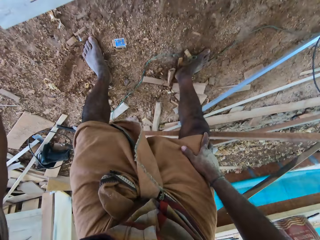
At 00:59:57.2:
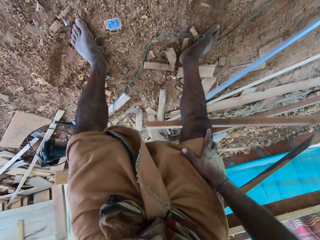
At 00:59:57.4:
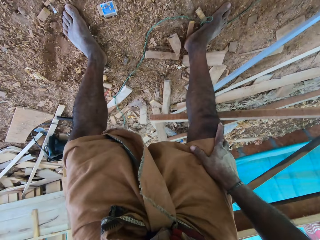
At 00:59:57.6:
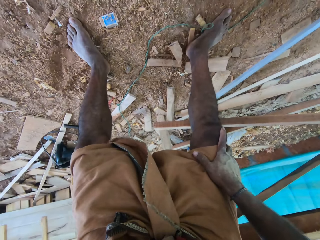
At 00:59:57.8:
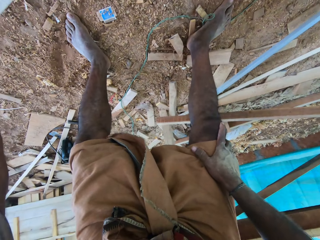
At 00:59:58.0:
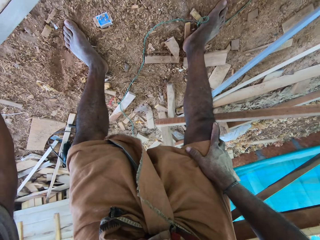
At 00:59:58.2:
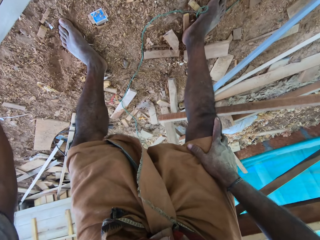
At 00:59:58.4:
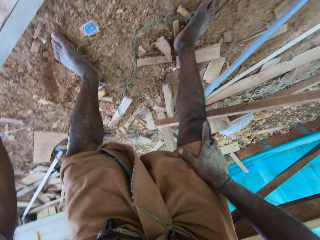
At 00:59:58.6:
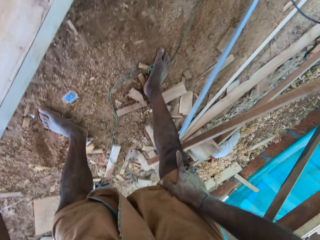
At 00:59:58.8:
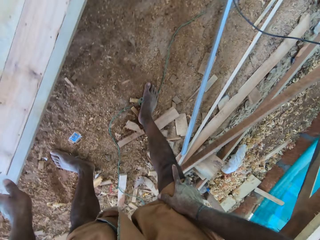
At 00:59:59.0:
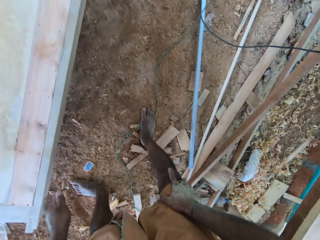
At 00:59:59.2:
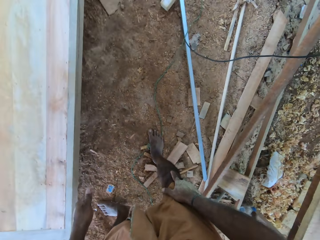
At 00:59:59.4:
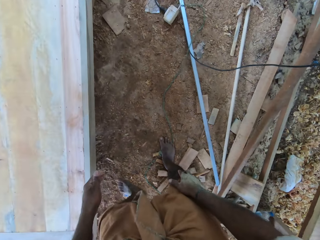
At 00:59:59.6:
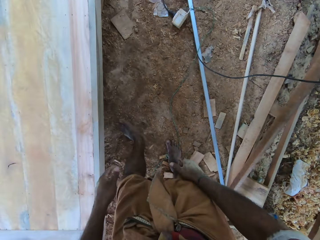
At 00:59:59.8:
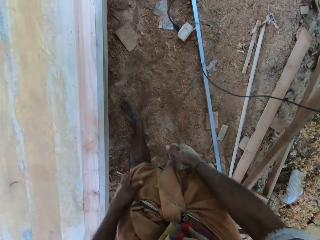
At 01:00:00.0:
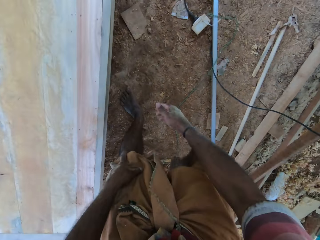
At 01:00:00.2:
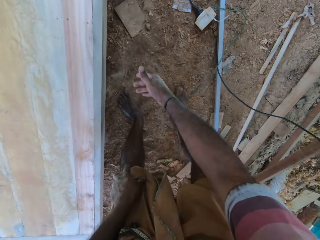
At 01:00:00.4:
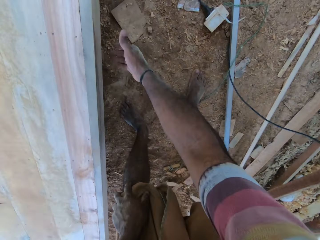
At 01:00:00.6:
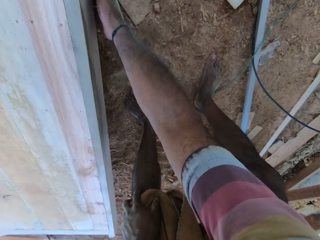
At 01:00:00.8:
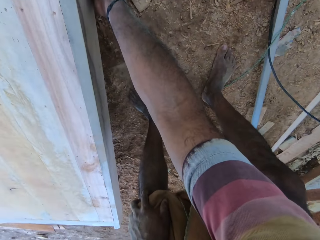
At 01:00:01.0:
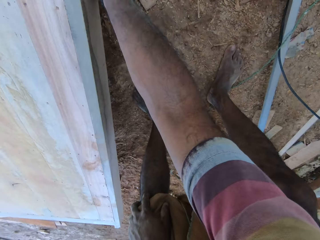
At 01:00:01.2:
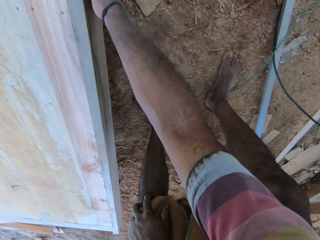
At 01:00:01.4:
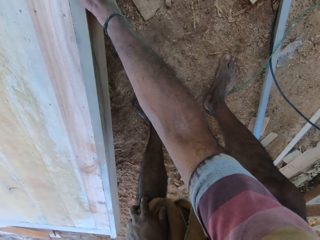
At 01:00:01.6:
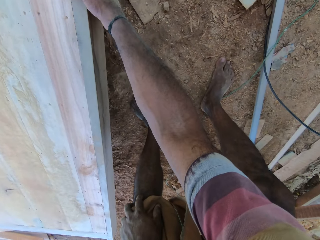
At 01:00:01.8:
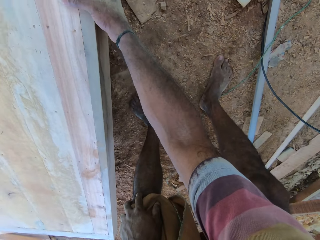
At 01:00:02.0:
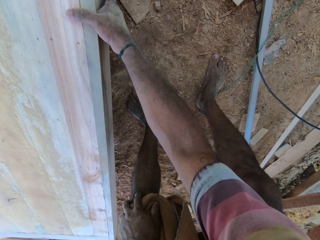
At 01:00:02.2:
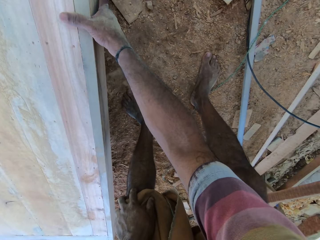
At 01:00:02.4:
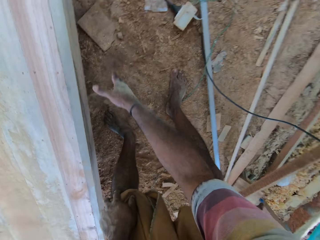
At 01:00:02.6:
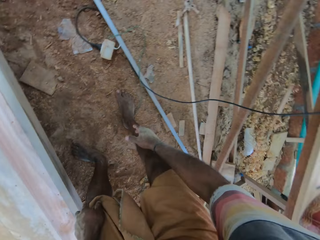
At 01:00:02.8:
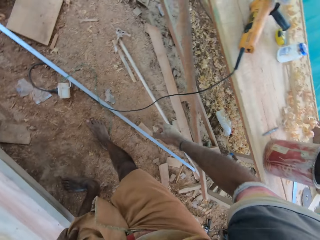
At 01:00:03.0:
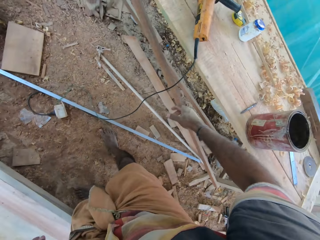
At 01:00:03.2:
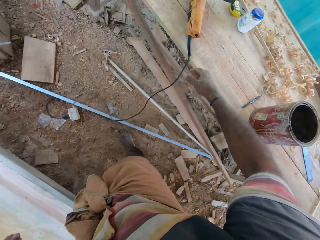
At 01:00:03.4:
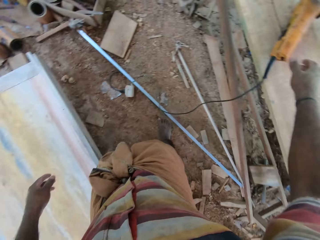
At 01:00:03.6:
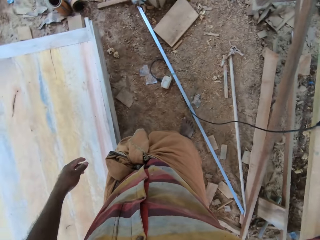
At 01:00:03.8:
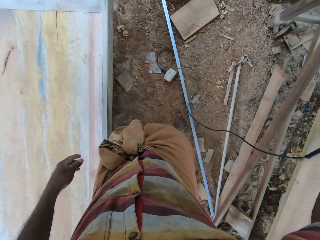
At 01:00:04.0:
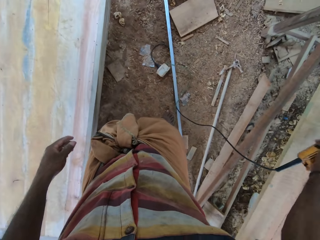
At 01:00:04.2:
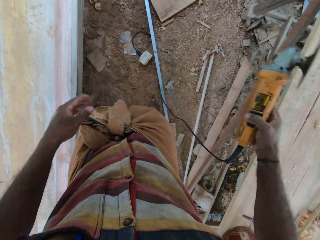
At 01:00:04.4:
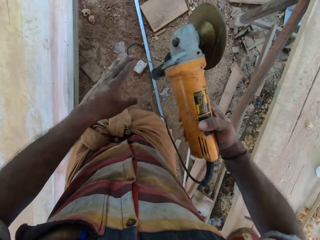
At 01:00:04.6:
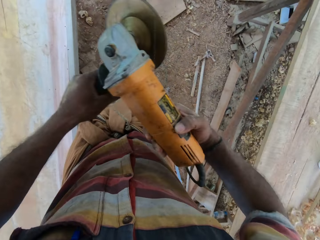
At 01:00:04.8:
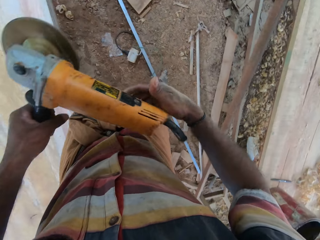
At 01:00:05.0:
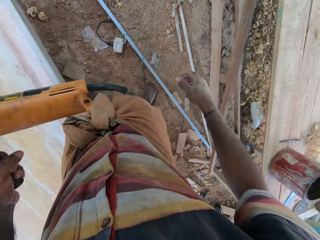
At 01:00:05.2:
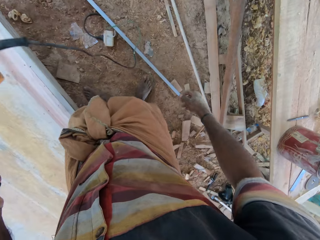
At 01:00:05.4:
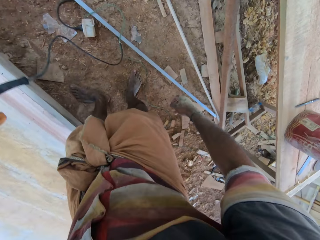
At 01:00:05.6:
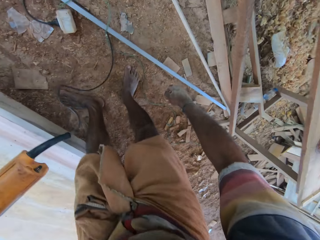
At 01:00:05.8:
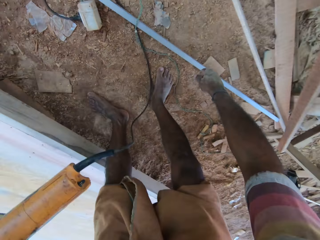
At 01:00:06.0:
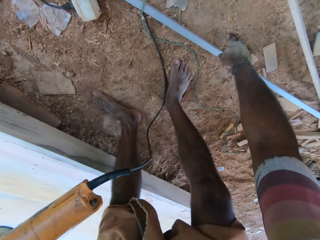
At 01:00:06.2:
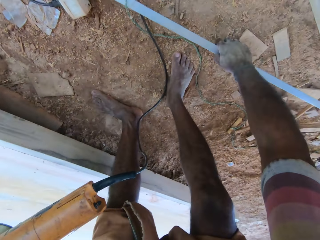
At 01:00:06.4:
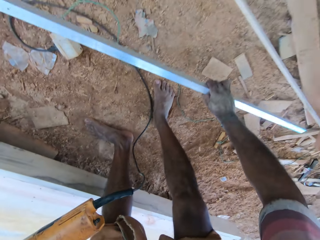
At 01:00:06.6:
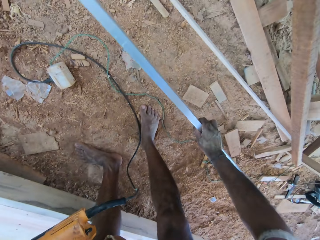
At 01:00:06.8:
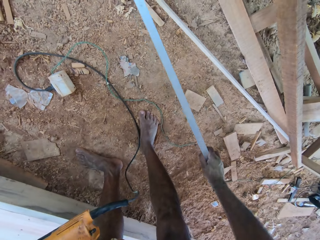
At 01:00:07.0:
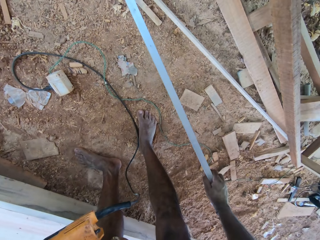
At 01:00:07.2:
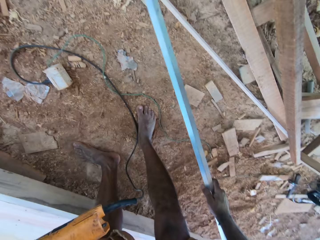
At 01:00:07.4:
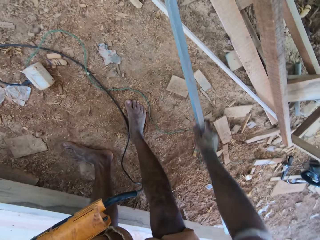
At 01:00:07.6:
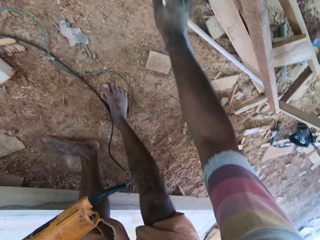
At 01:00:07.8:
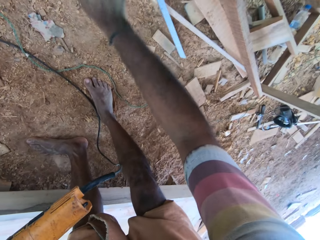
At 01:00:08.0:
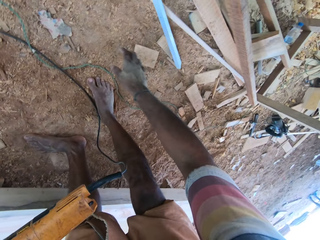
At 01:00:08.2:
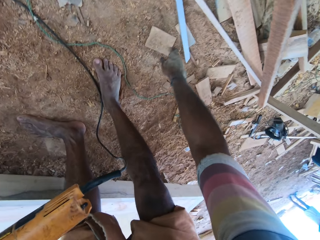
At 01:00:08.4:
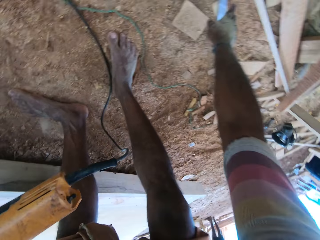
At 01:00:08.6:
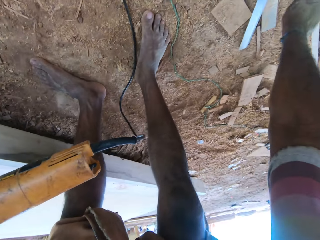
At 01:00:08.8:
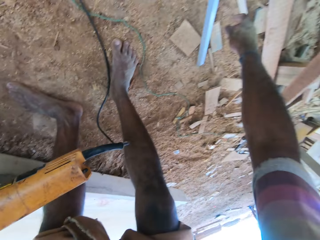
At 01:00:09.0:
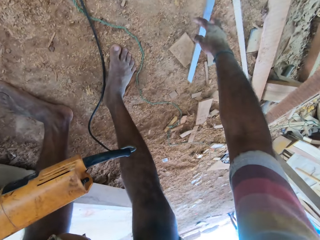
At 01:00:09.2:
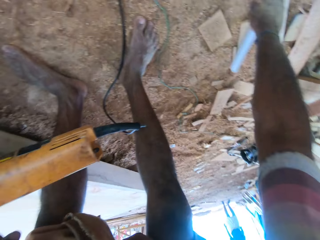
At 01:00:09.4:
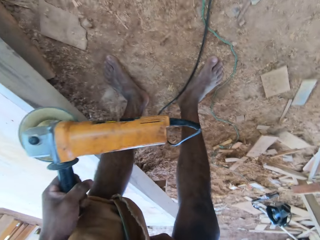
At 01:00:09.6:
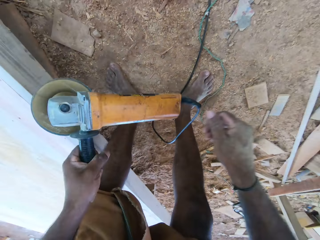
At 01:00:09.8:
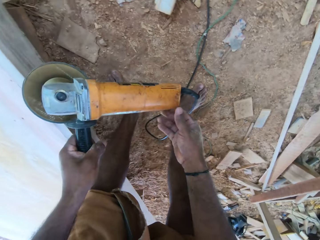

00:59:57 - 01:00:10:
The camera wearer moves sideways. They pick up the door and drop the door. They stand up. They walk beside the door. They pick up the door and pull the door. They pick up the grinder. They pass the grinder to the left hand. They pick up the metal bar or rod. They put down the metal rod. They throw the metal bar.

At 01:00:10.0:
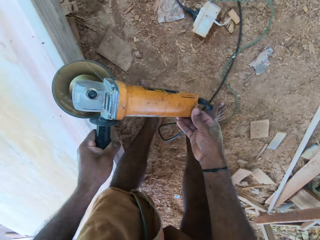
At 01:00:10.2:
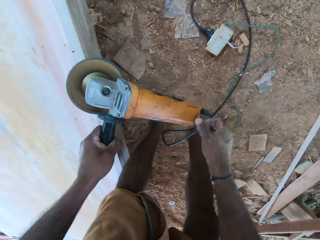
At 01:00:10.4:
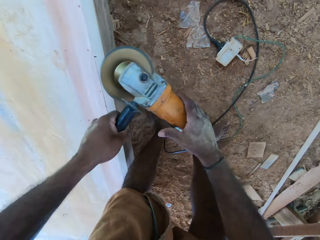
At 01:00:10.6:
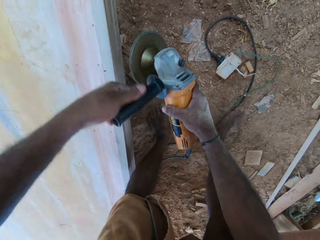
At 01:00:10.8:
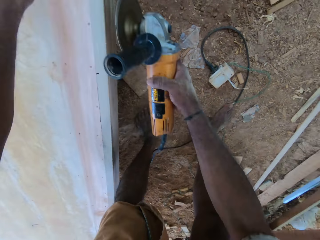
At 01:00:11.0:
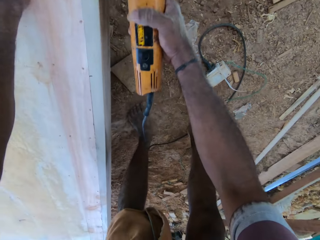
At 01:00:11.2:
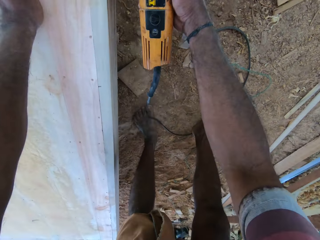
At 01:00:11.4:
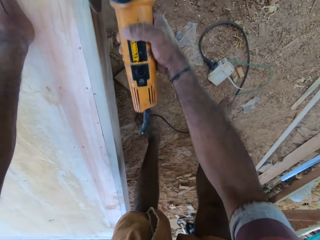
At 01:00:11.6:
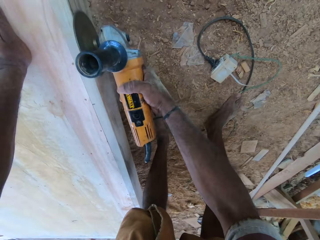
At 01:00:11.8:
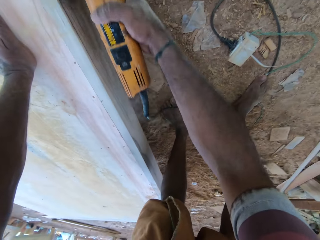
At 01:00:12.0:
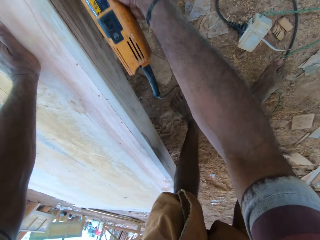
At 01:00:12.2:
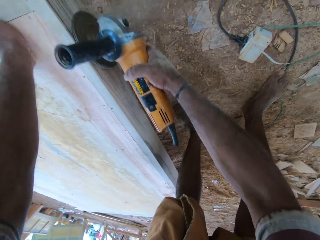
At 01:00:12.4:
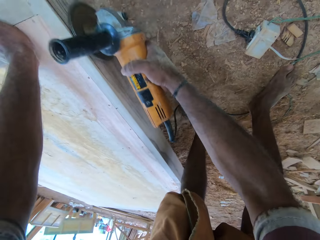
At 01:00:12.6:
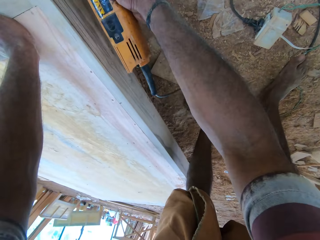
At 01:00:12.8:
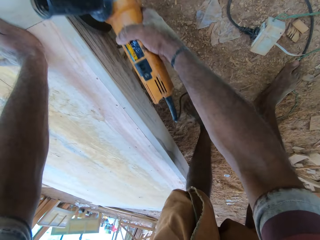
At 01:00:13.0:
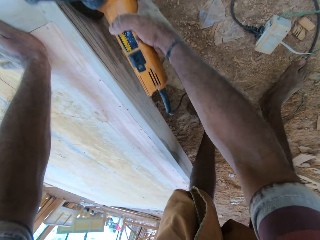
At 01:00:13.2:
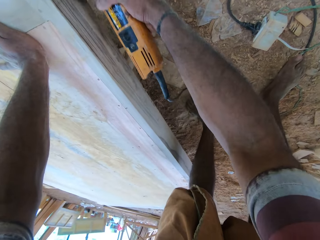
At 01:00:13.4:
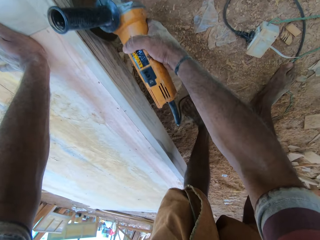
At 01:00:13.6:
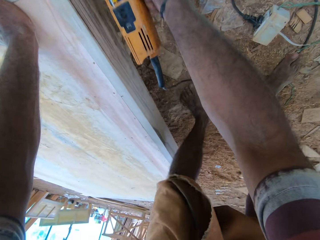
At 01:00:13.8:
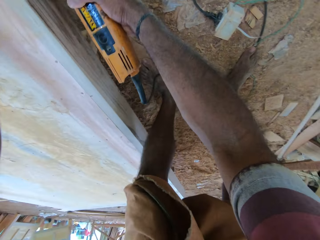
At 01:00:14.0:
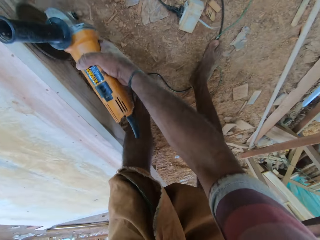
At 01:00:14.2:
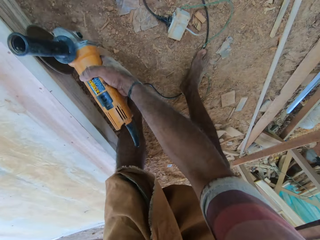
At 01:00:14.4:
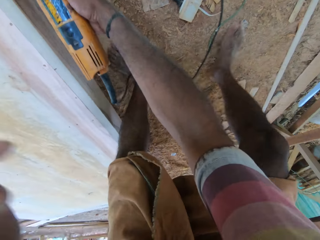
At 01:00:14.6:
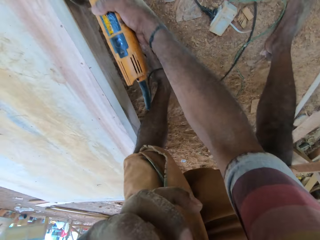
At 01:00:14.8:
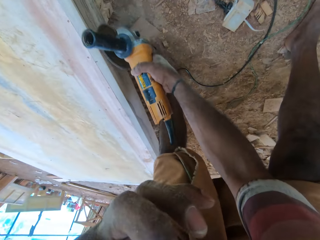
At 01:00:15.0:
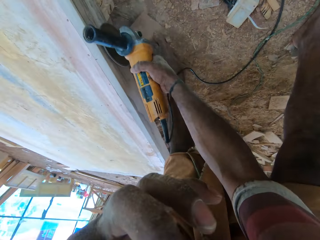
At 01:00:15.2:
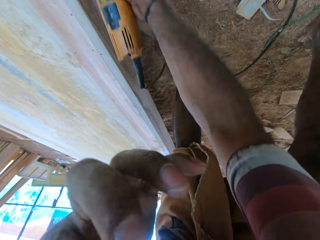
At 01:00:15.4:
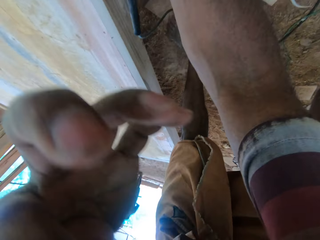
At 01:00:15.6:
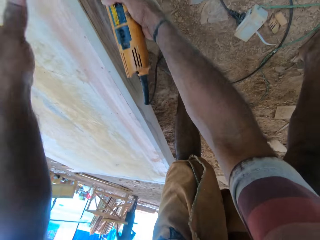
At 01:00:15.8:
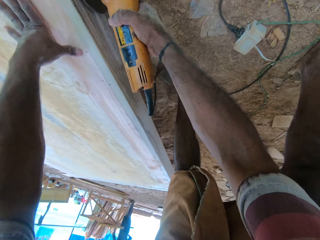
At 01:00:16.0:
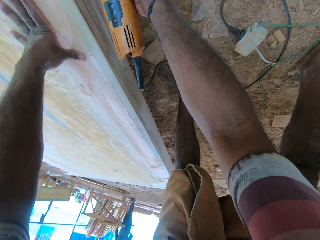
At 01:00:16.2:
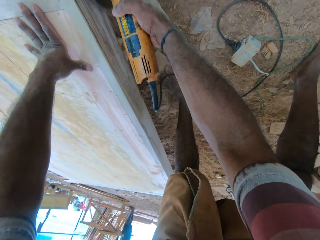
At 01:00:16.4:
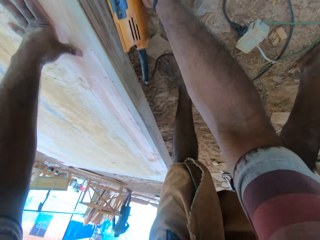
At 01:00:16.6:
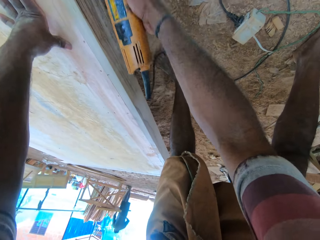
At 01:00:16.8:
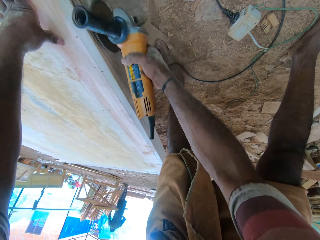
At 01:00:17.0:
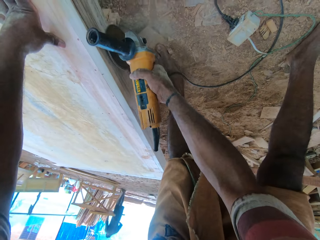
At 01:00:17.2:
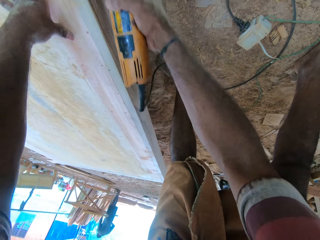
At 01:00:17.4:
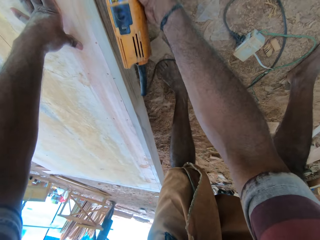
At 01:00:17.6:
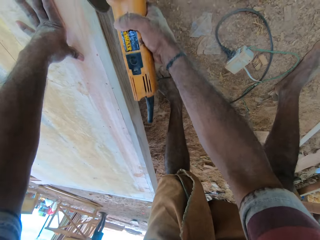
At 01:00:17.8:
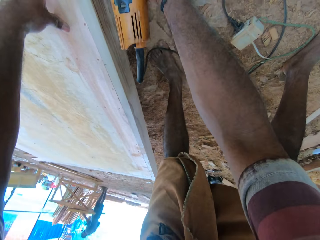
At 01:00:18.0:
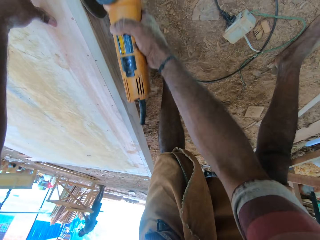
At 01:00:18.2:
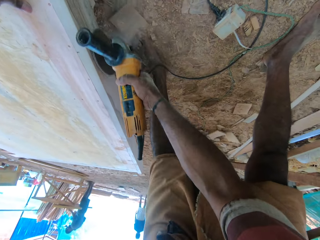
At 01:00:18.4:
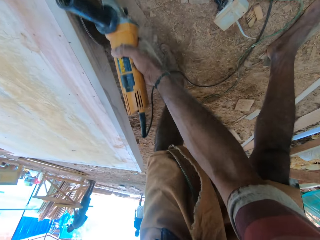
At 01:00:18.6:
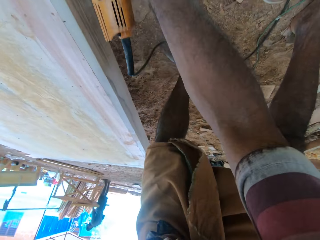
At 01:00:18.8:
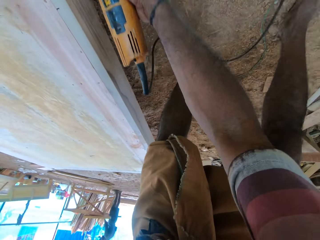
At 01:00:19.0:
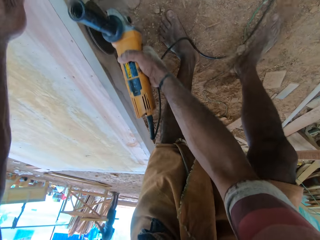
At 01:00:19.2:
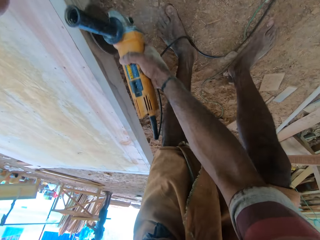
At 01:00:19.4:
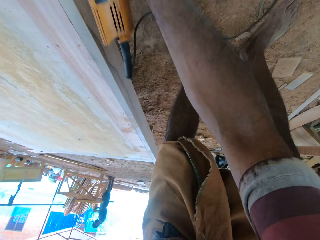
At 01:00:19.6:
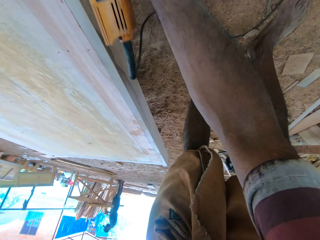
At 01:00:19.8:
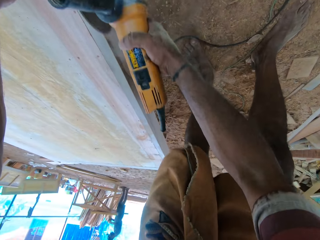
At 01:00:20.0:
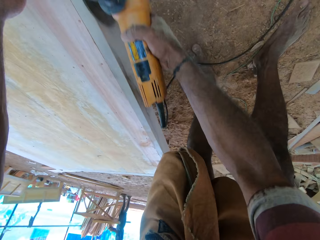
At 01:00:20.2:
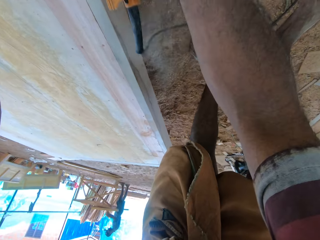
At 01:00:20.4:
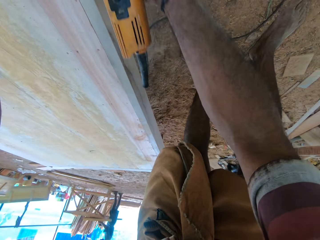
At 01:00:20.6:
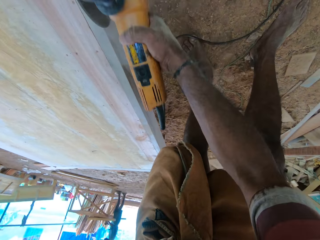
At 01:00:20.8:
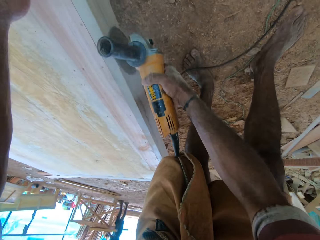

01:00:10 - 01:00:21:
The camera wearer holds the wood cutting machine. They pass the grinder to the right hand. They cut the wood with the cutting machine. They grind the frame. They touch the face. They touch the door. They grind the frame.
